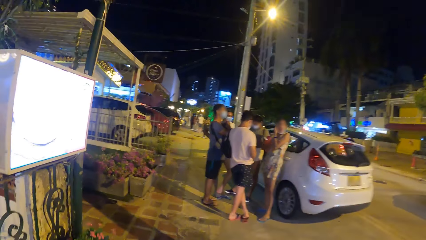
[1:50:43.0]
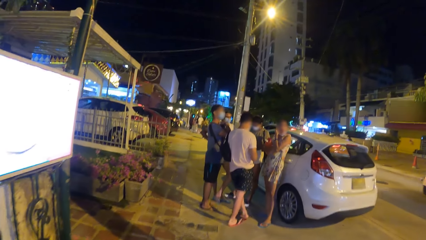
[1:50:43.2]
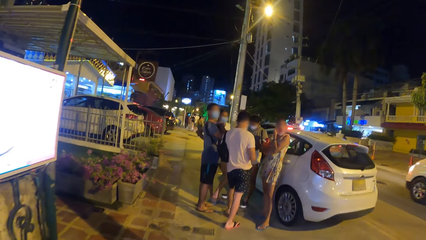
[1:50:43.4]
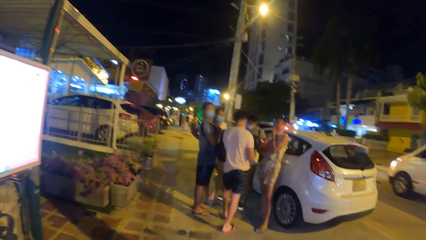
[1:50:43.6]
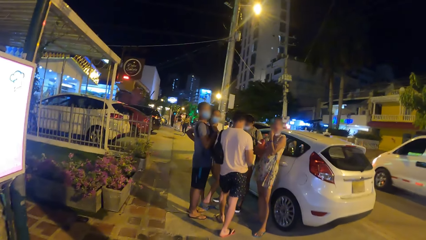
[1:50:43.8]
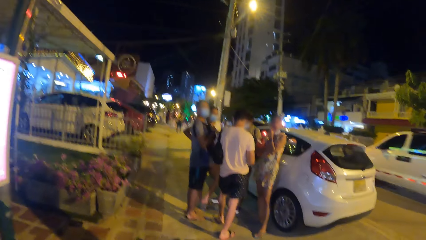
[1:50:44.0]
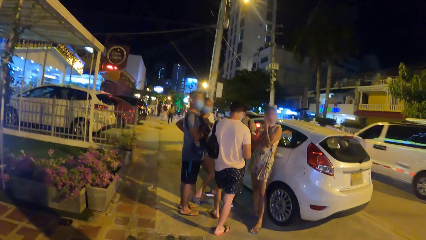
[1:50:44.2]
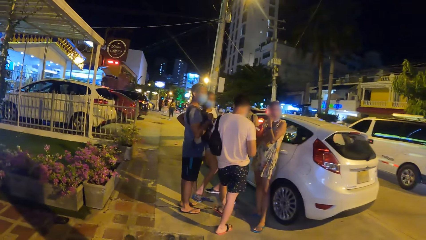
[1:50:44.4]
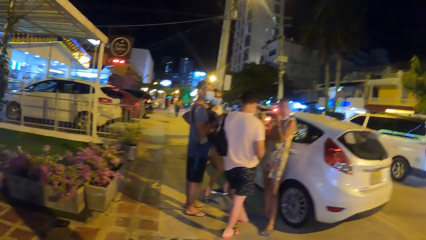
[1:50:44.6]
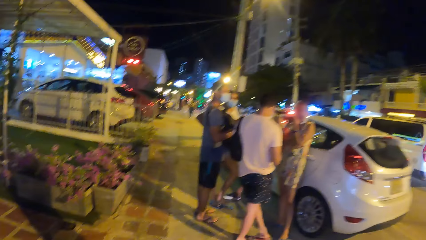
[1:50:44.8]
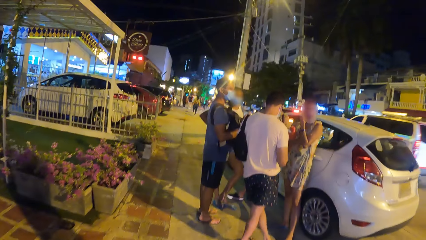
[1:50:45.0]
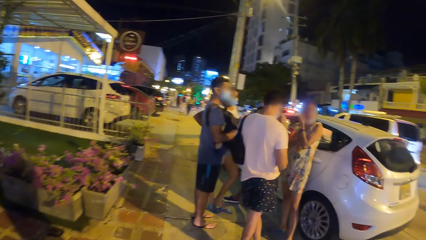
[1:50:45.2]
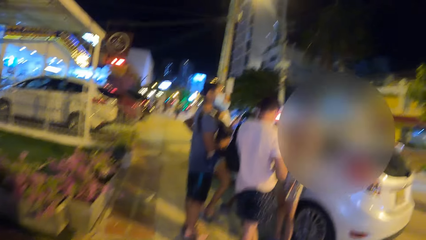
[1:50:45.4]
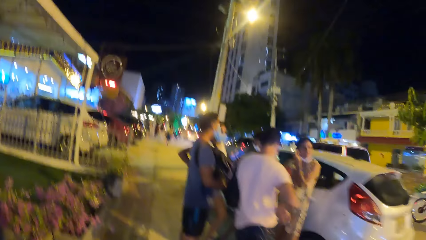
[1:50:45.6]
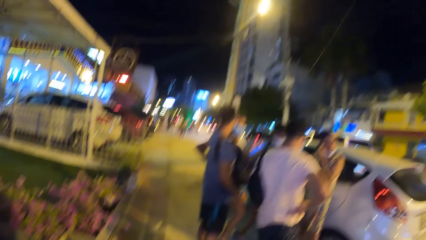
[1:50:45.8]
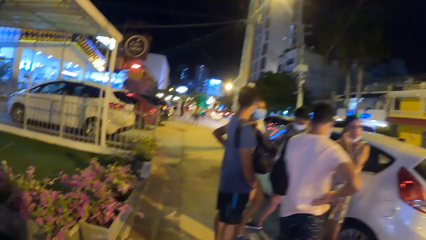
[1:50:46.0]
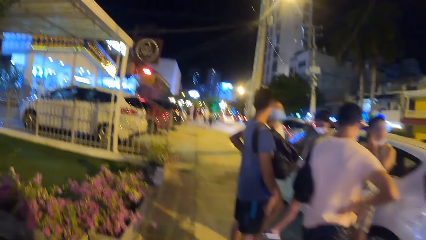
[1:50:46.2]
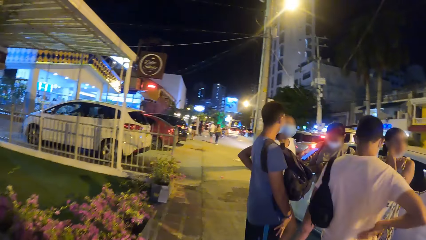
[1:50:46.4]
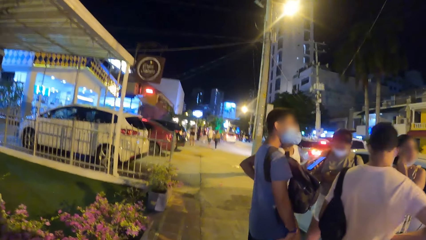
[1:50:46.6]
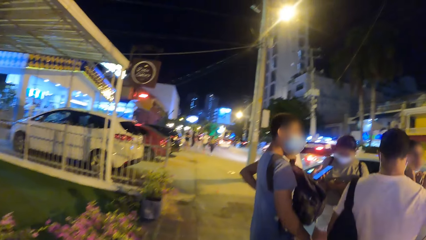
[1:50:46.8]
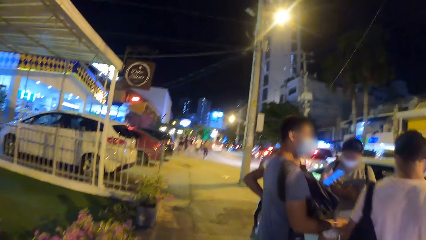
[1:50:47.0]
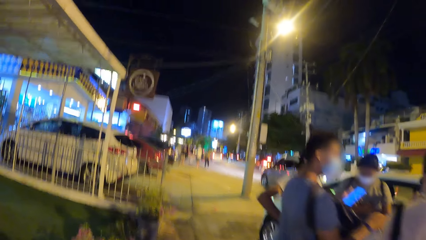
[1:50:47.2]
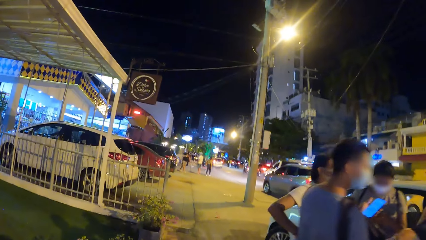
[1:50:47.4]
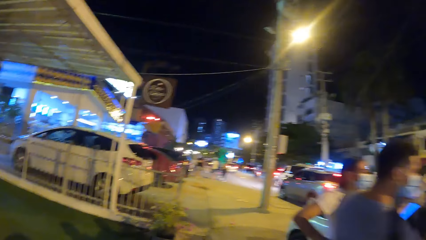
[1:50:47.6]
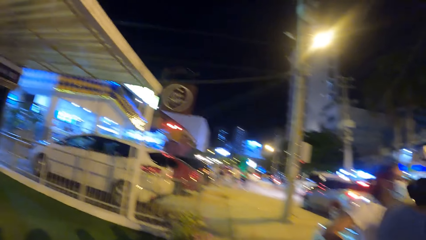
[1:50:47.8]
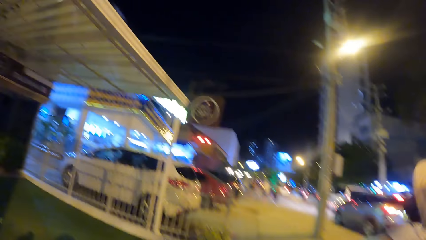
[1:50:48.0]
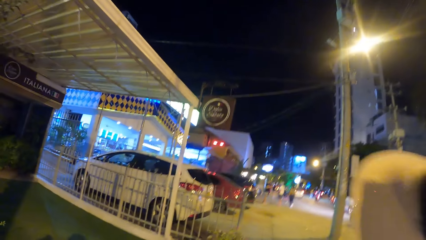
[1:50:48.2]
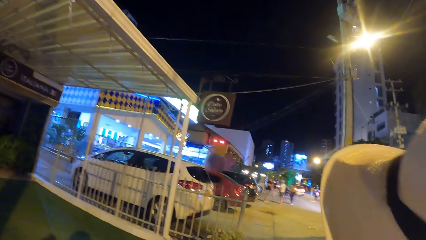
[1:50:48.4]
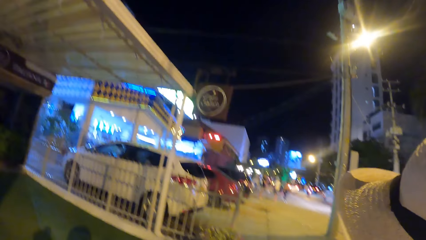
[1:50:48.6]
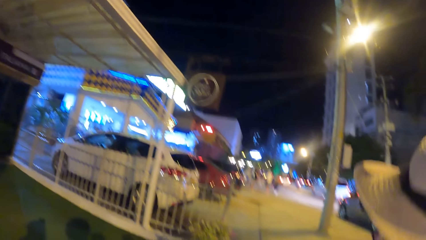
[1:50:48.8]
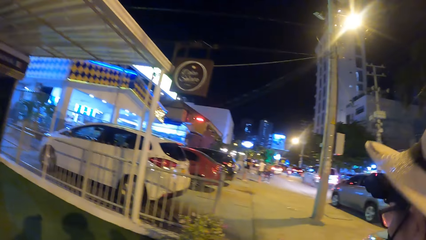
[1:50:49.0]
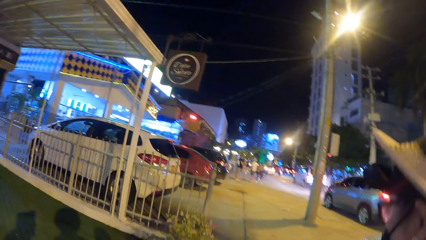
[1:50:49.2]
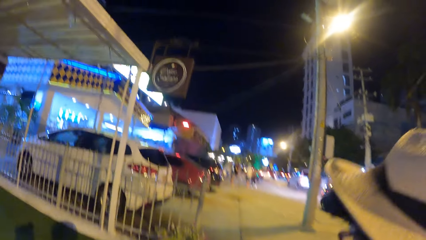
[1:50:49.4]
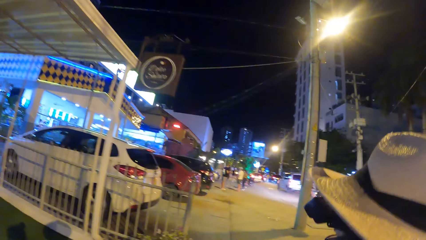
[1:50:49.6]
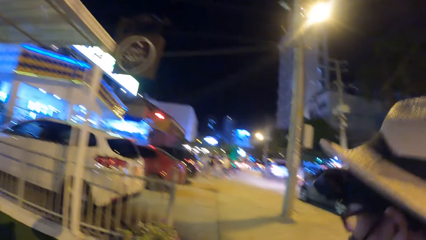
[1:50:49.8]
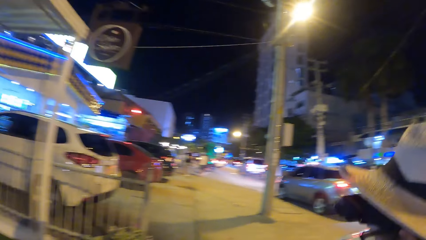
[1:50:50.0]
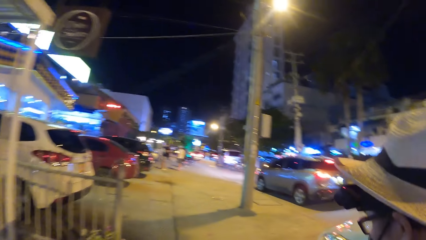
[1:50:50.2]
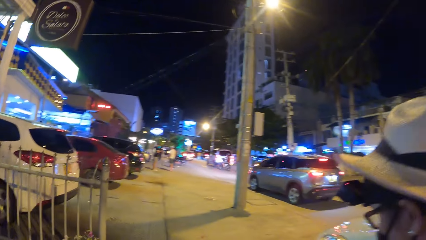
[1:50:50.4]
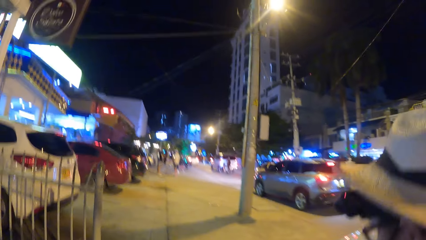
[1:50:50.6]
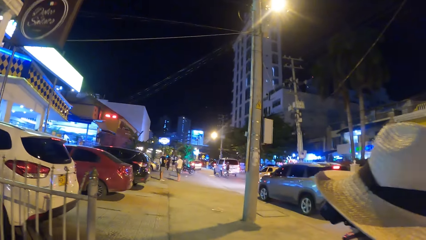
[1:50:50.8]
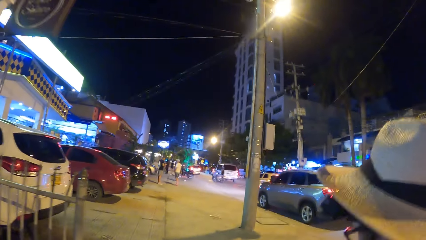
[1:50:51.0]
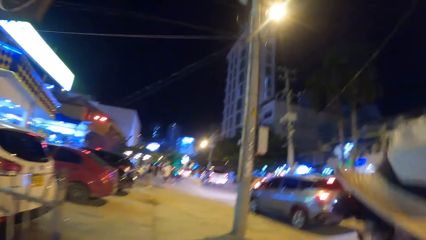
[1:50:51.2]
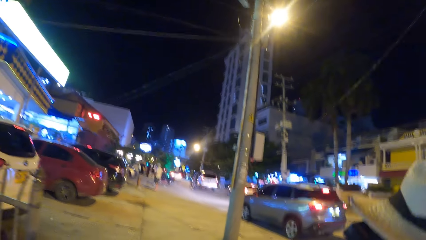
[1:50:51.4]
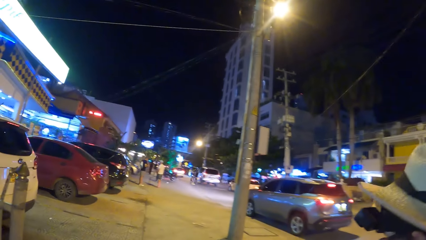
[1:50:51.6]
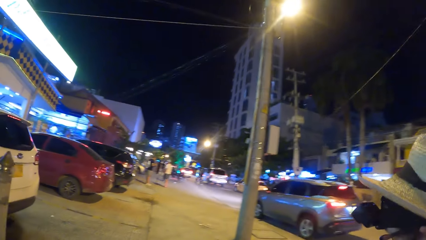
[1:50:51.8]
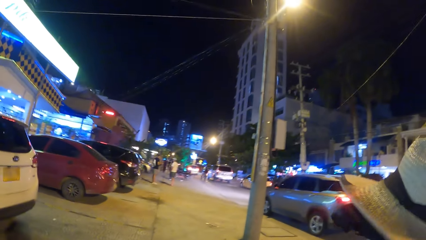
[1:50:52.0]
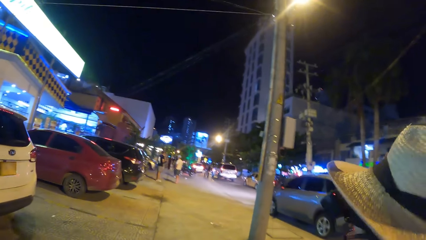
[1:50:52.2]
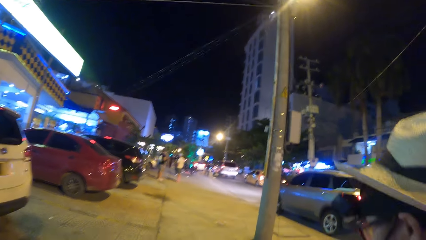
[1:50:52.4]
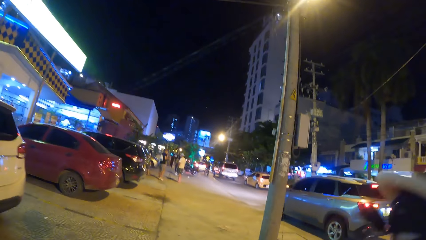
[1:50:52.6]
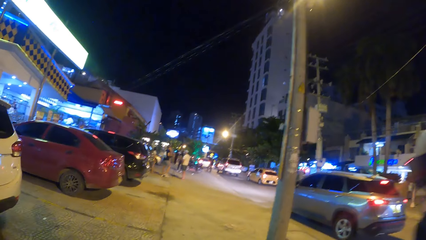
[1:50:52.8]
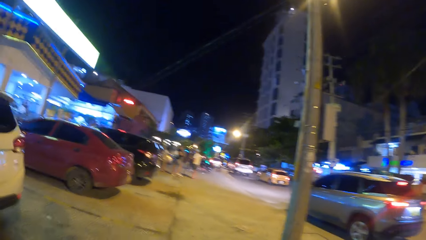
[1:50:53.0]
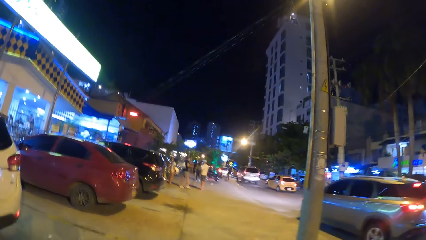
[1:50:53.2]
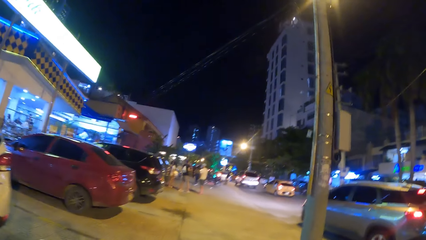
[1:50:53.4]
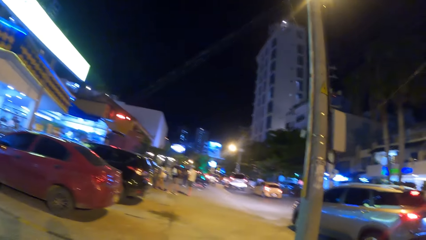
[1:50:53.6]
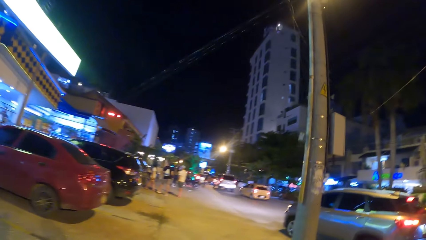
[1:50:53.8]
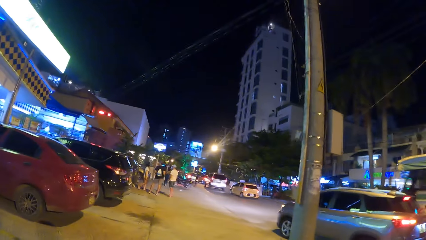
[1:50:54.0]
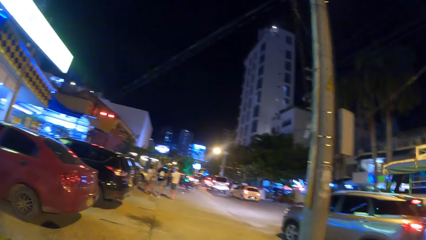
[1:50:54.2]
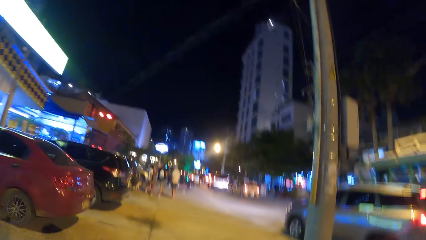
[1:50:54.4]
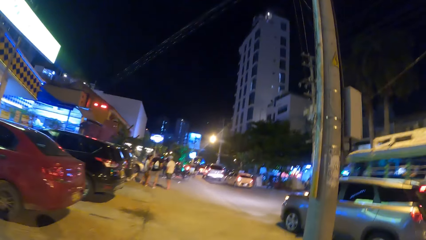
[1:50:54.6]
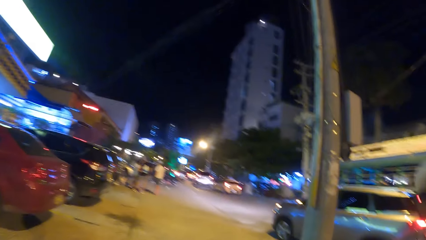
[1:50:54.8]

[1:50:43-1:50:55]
The camera wearer walks outside.

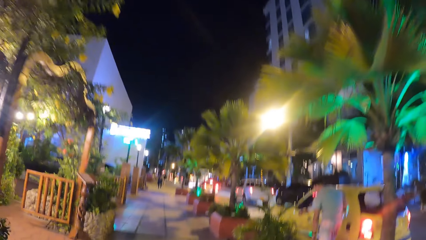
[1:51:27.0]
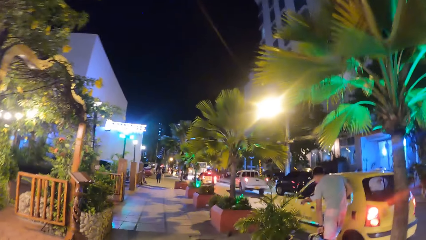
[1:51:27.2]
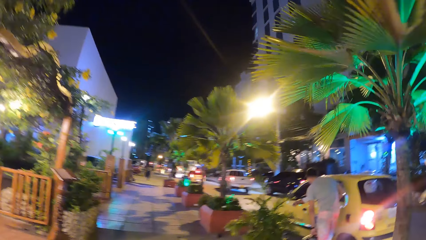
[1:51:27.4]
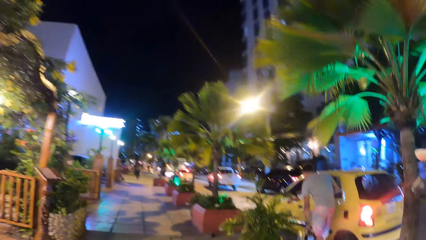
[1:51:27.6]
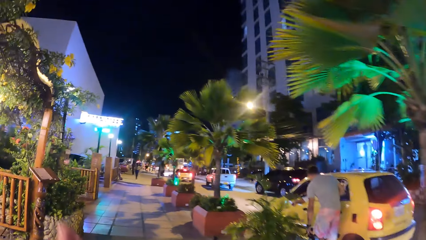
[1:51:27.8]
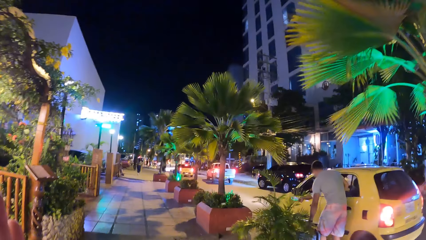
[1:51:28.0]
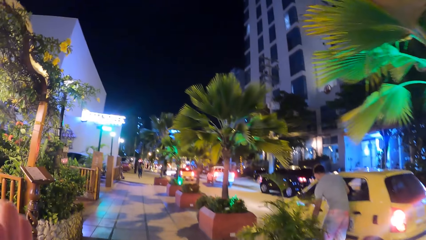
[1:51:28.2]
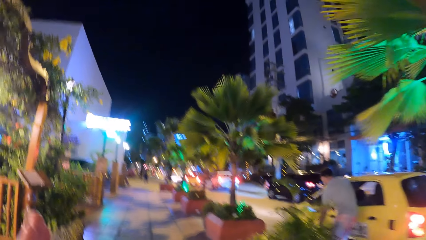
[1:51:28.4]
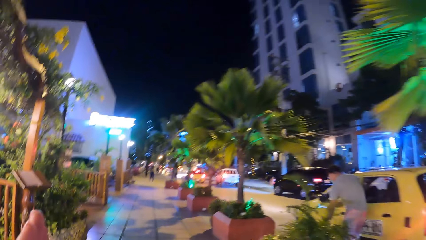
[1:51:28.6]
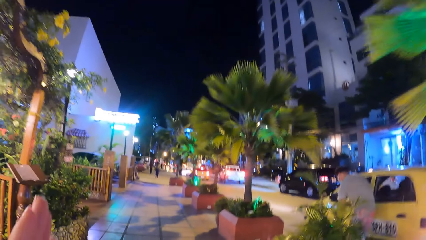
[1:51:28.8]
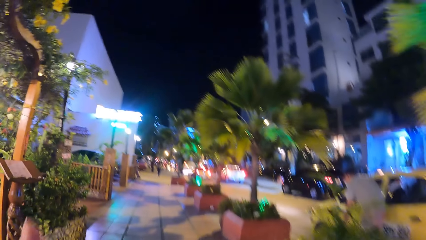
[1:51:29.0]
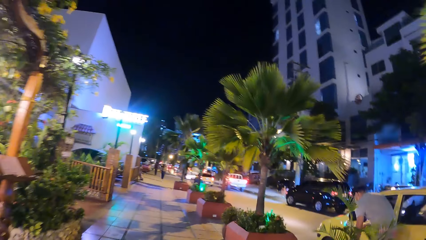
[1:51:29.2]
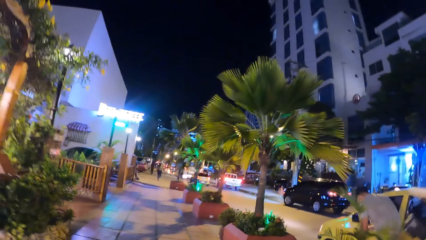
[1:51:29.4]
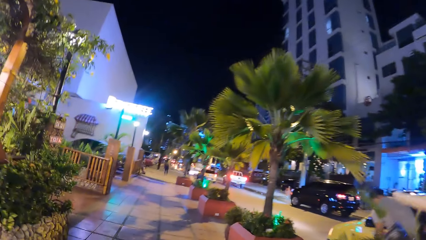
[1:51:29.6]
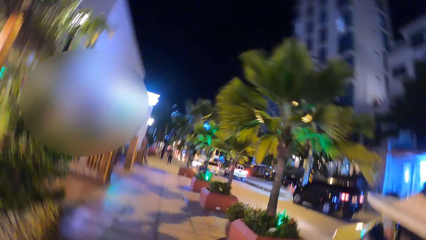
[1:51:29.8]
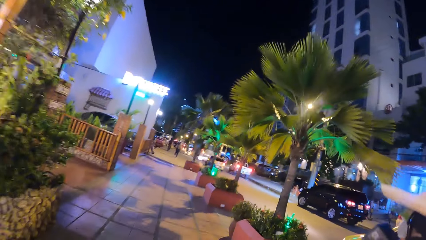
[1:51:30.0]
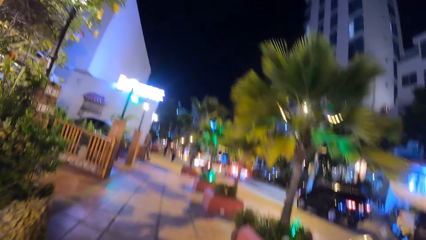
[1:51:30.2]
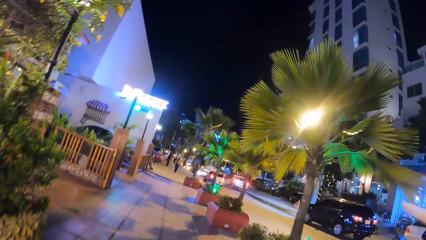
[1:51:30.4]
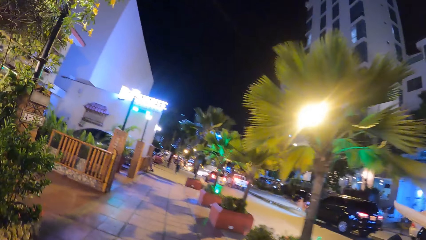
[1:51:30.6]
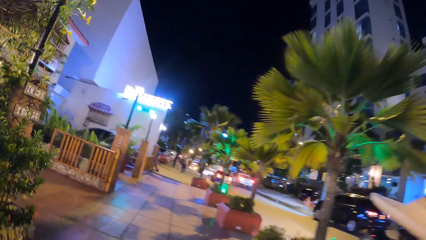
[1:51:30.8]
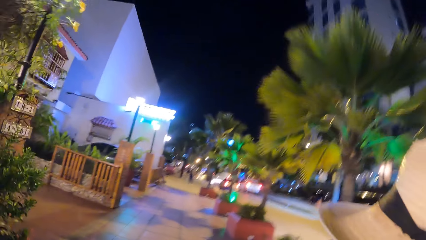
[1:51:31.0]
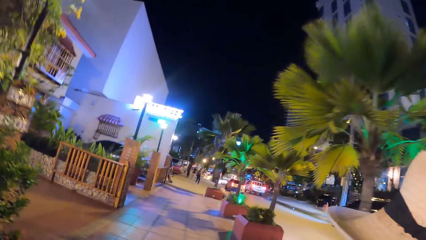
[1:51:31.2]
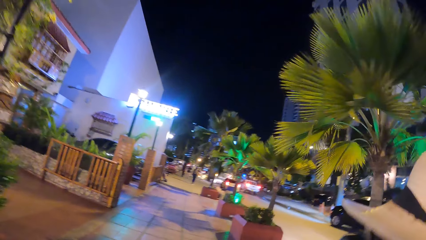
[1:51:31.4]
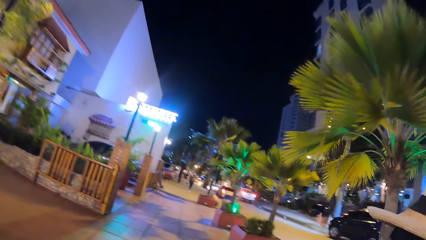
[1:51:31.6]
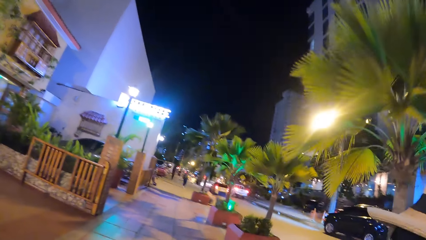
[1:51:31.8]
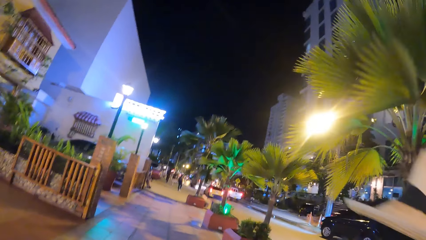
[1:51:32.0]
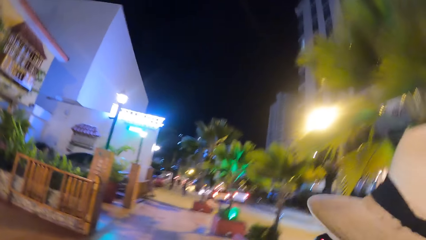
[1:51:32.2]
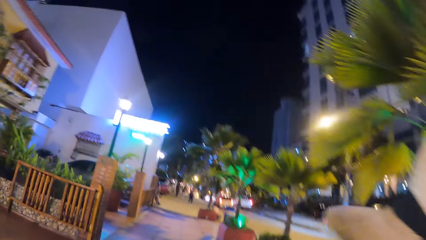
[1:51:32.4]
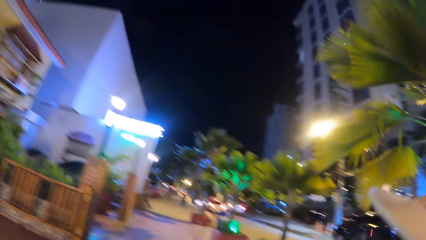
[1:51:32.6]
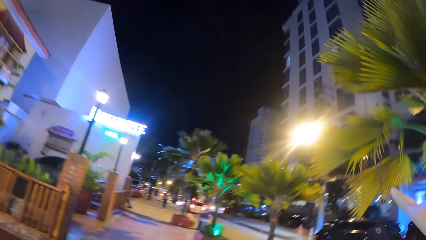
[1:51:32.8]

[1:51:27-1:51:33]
The camera wearer lifts the hand.
